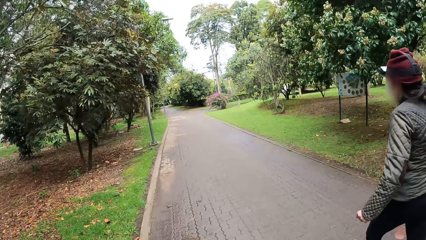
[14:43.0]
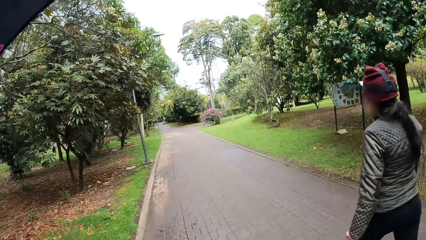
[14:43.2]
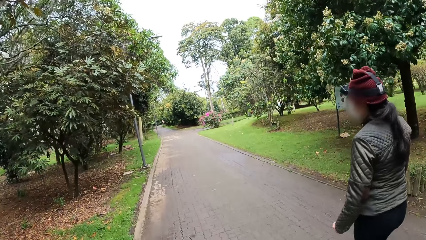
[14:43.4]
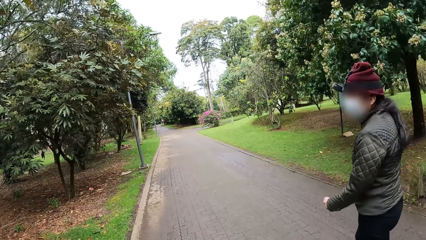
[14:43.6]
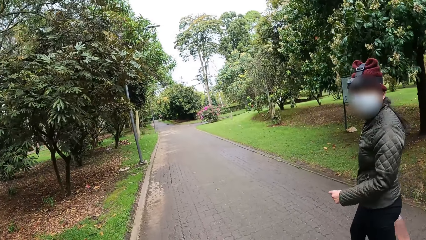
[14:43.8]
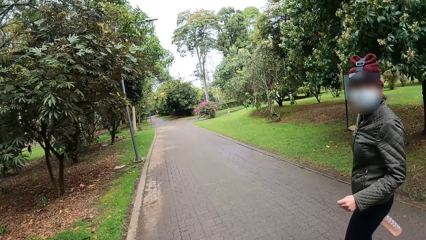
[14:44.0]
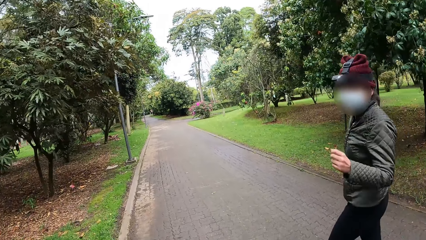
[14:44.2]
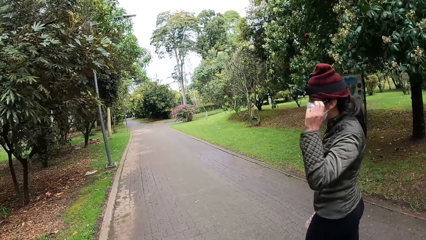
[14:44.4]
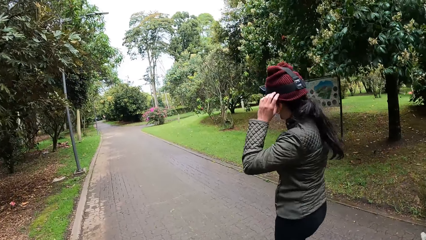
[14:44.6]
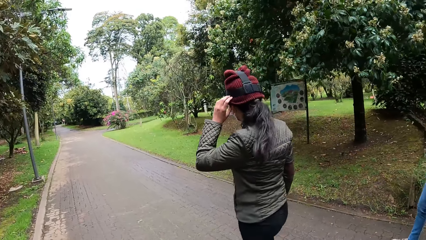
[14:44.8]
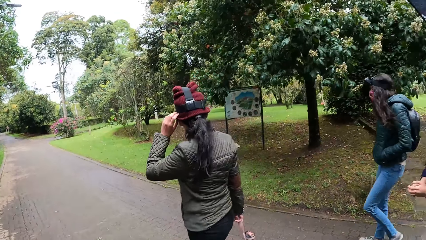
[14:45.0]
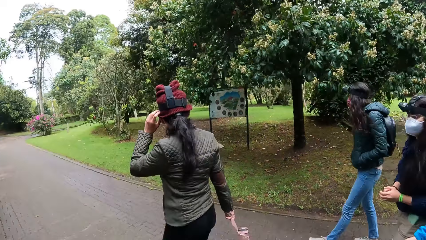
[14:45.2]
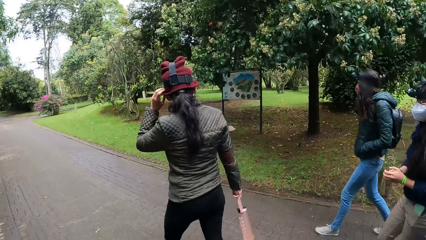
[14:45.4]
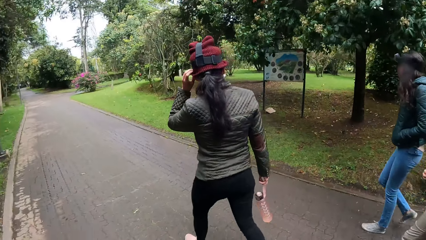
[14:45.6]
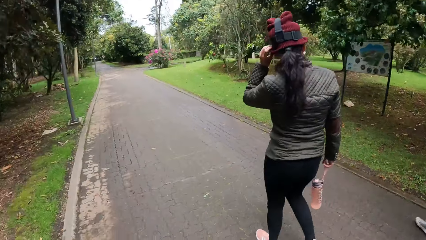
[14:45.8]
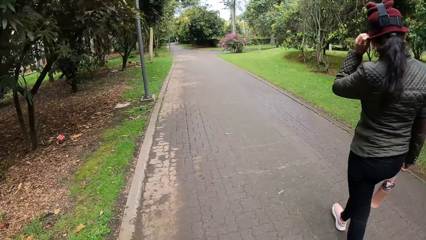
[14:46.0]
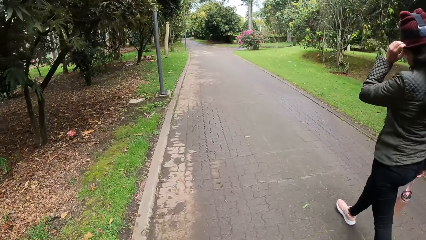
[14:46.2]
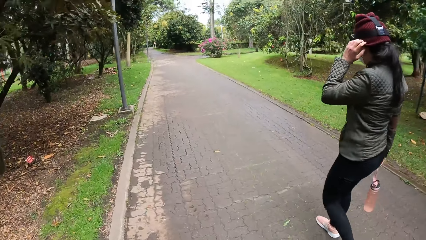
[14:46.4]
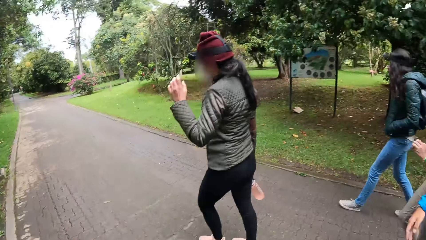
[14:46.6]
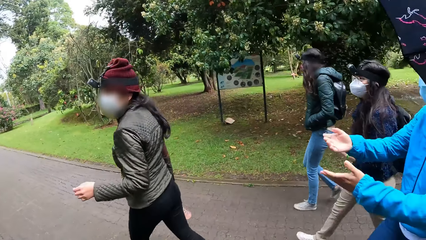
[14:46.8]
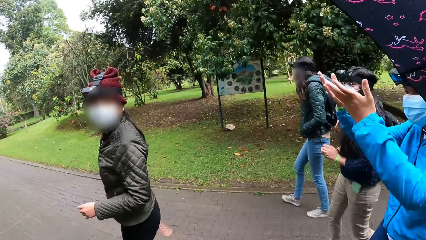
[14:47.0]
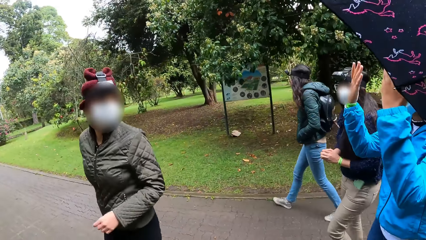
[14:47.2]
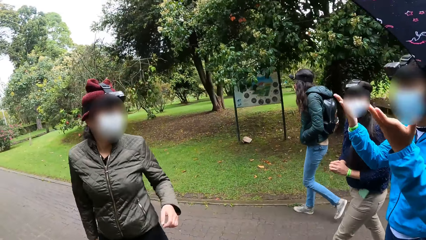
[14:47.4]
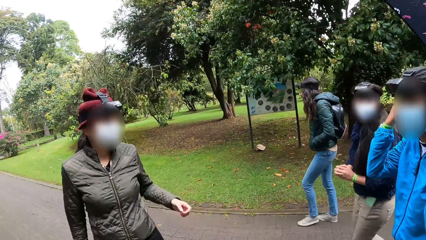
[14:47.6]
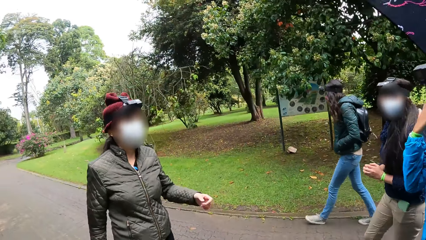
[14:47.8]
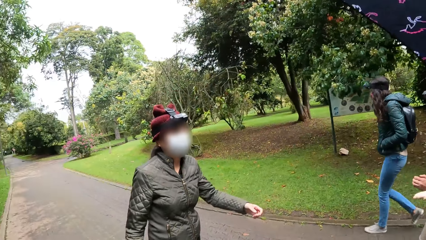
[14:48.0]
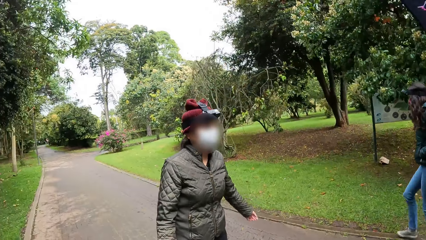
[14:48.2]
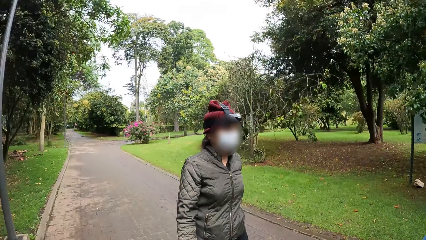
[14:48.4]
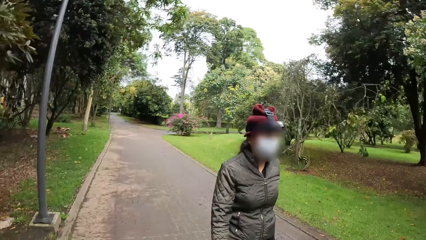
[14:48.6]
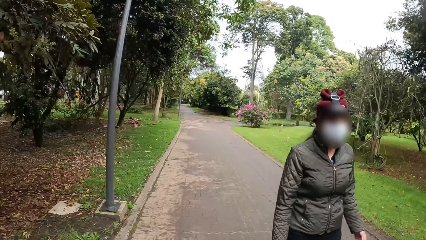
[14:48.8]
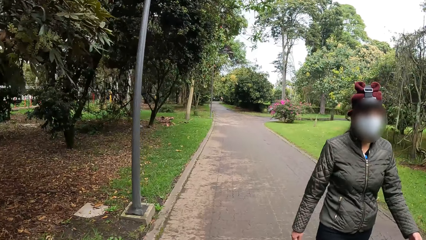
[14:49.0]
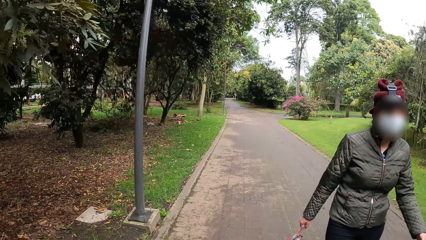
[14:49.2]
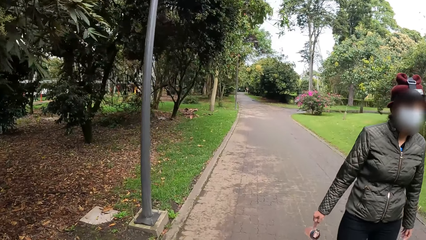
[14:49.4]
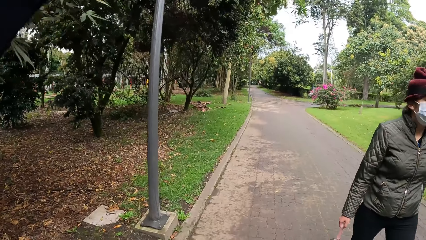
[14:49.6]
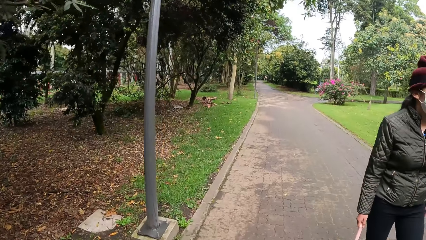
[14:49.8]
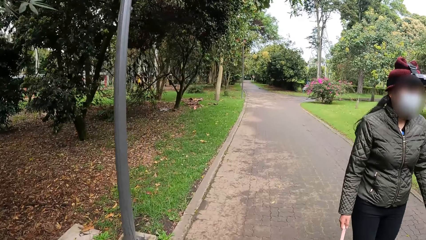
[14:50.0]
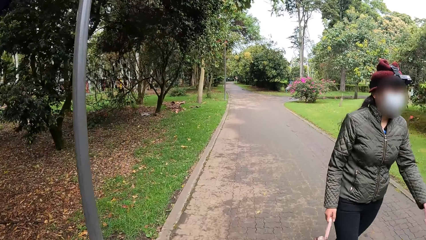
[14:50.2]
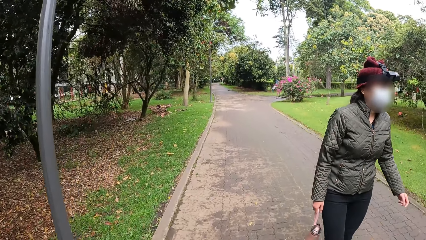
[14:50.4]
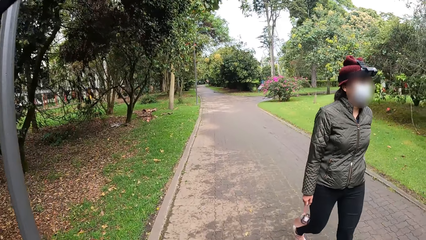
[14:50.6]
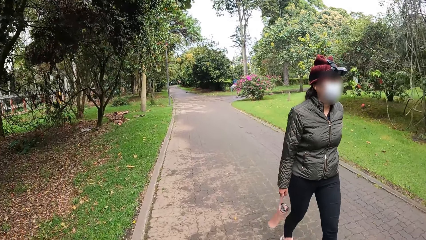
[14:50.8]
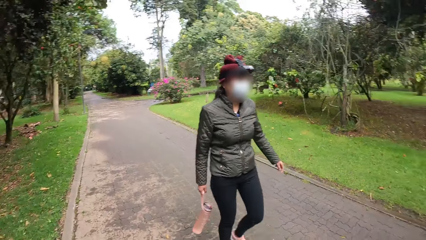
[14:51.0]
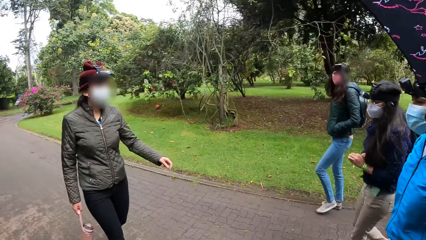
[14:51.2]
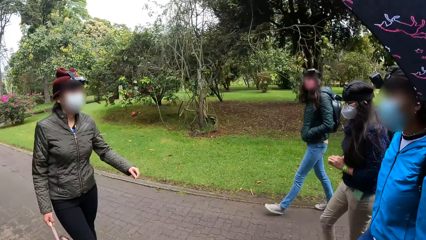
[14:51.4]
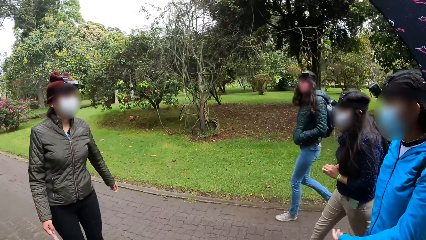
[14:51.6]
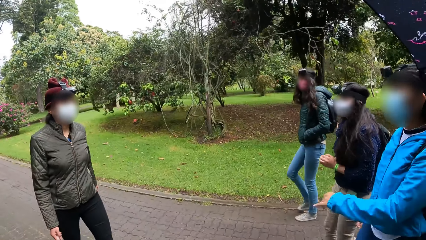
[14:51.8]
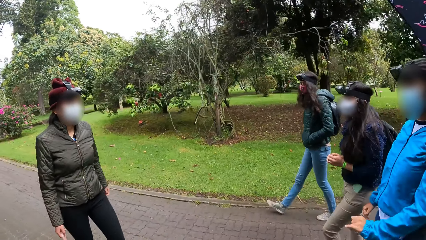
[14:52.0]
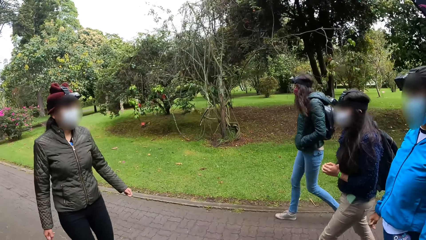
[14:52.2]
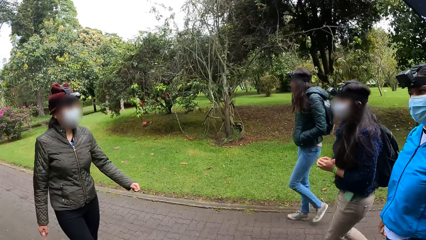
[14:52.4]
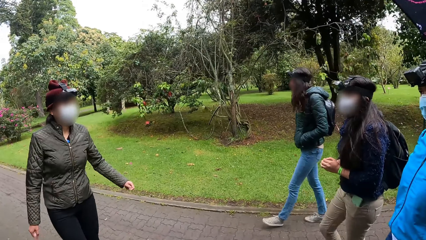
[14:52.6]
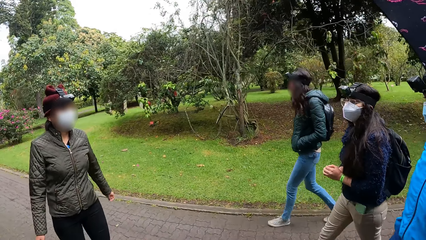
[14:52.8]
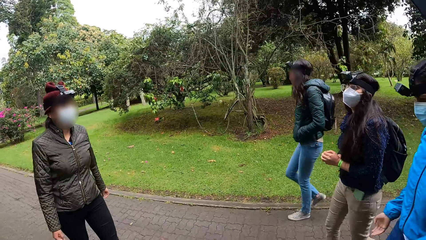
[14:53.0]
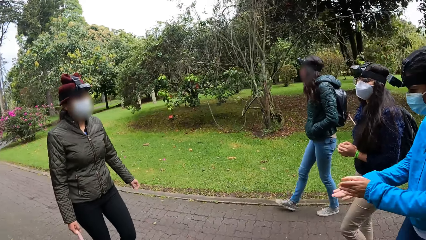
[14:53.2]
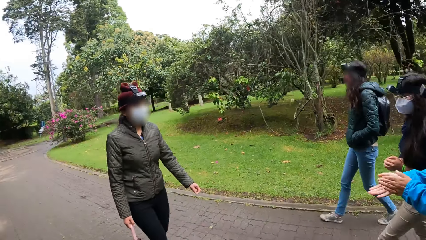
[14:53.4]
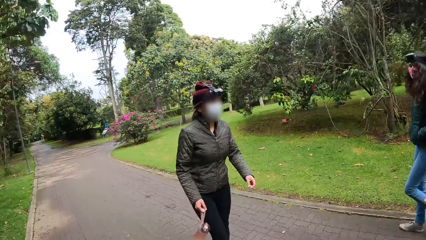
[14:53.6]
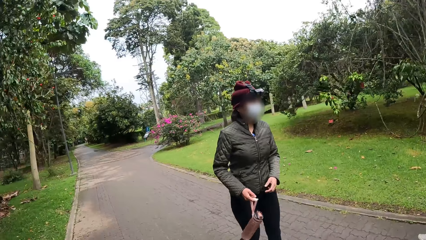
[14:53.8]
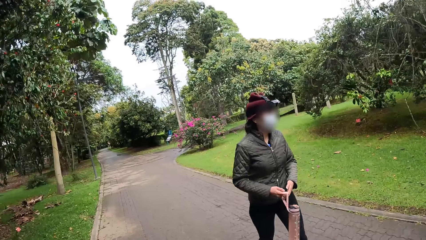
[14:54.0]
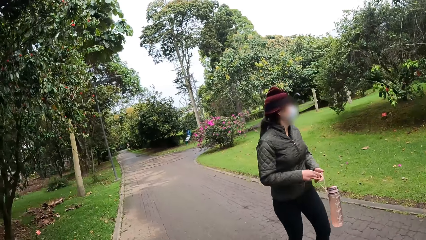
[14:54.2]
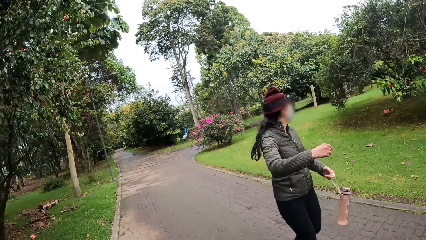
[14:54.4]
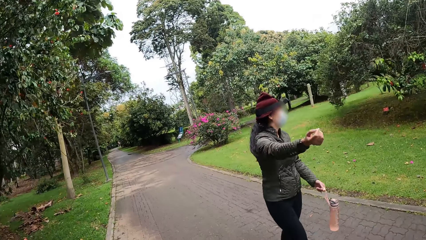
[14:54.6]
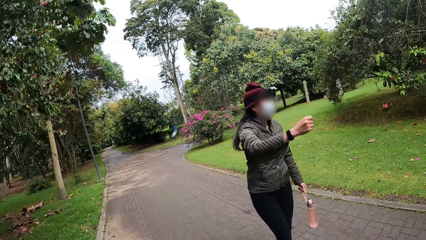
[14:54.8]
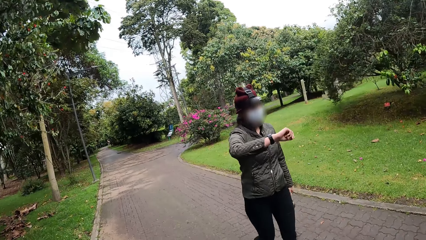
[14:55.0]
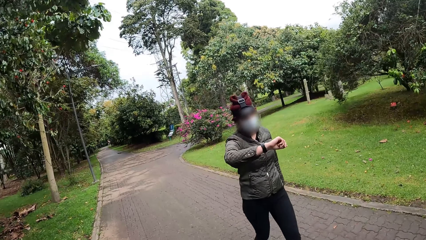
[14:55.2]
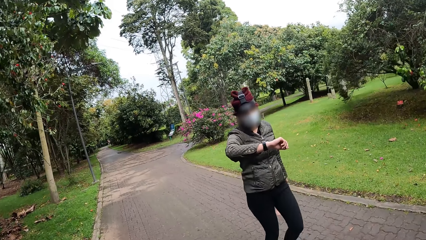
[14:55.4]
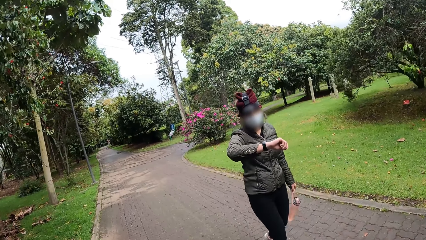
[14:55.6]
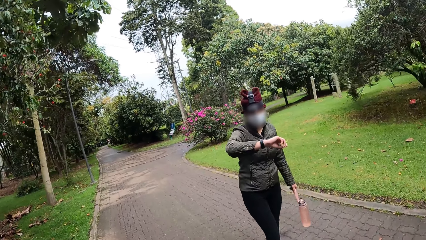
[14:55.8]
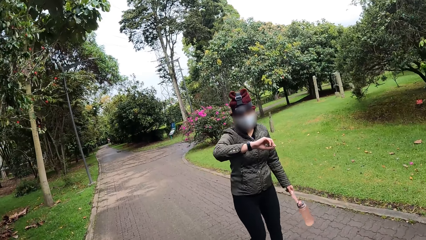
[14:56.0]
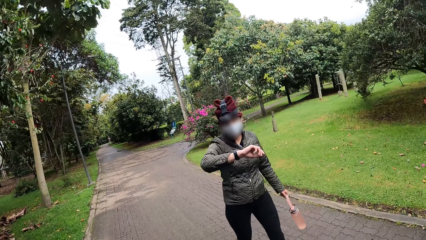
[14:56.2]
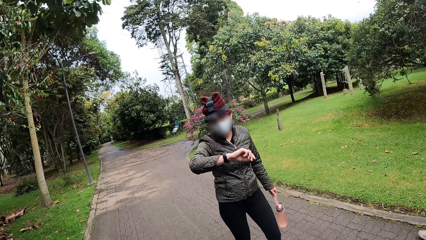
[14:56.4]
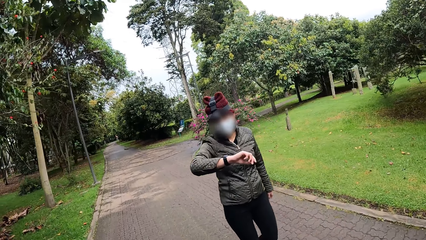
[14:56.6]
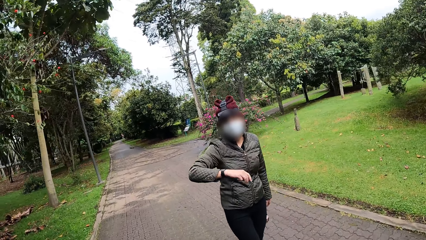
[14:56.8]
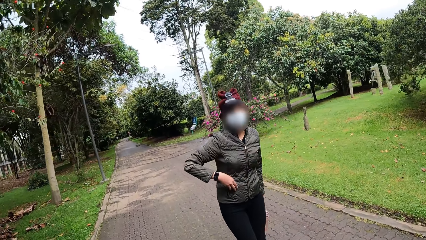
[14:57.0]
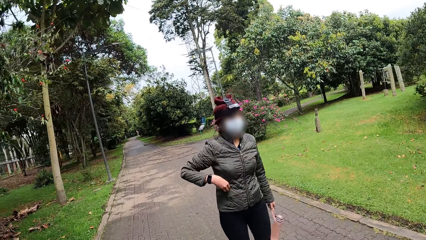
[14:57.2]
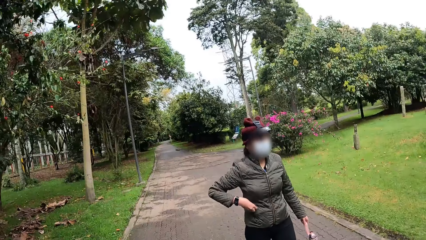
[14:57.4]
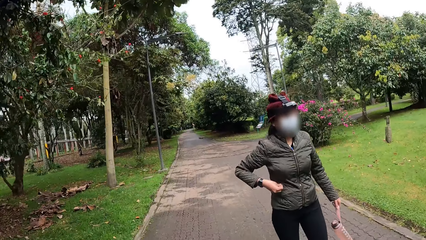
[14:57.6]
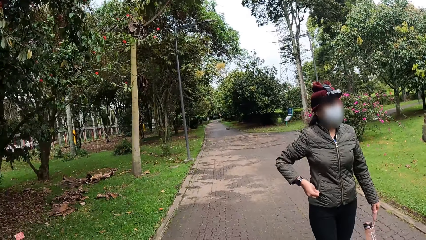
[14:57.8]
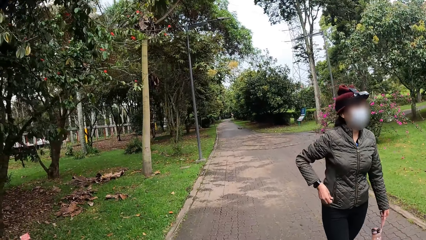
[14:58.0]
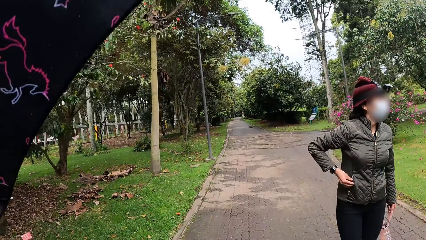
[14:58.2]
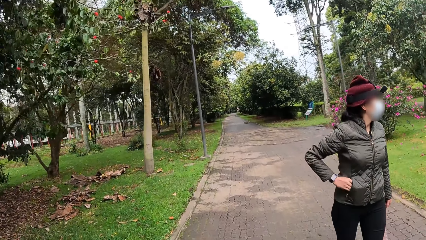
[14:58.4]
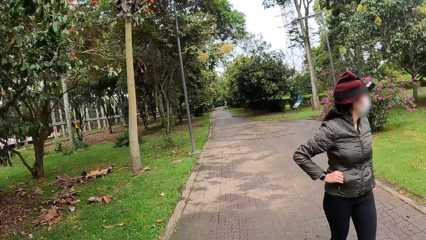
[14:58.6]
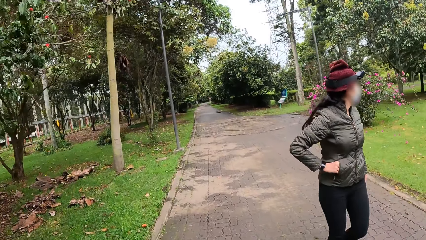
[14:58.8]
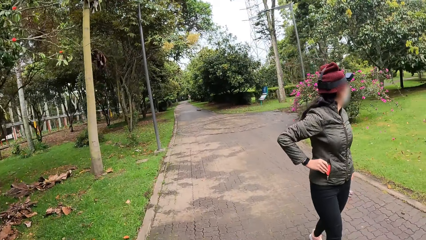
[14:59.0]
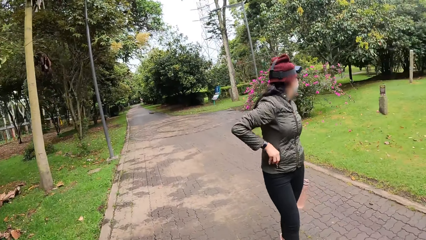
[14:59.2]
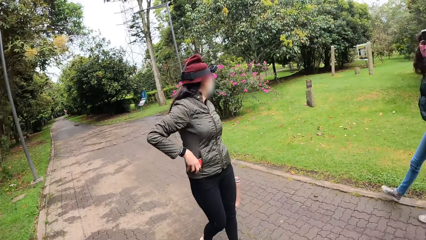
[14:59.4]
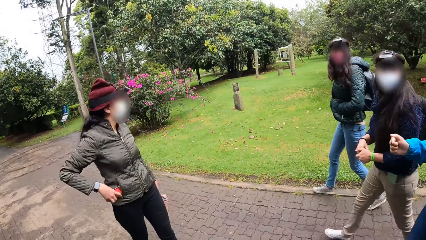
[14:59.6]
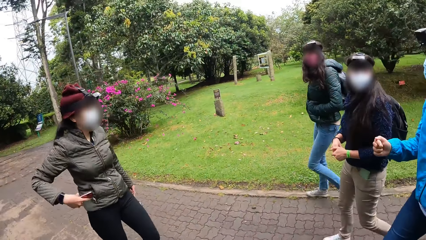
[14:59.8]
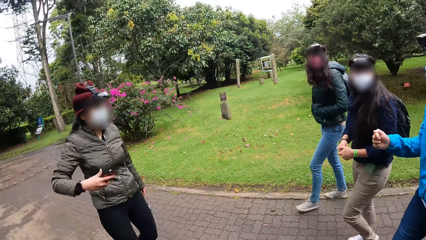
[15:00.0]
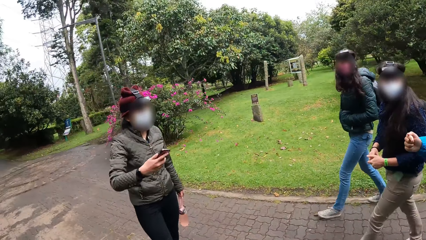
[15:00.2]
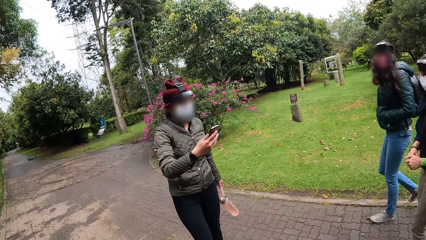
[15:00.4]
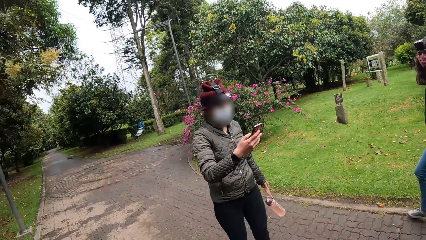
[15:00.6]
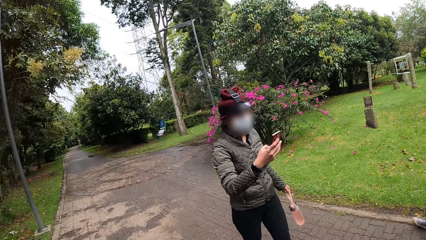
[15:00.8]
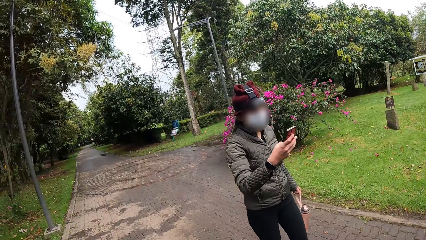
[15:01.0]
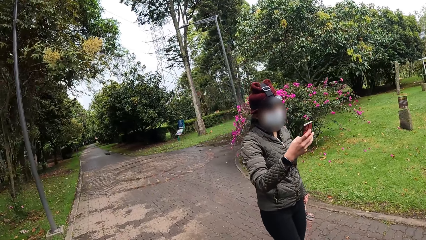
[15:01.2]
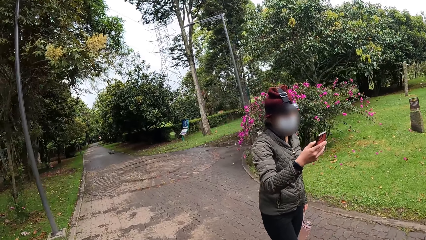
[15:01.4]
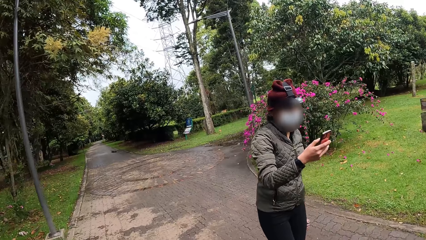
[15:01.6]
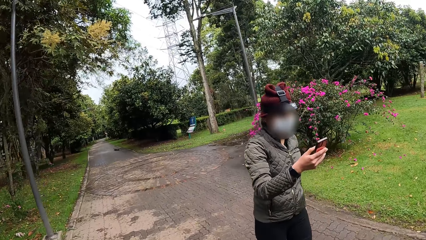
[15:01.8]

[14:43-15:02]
The woman adjusts a camera on her head with her left hand. The woman passes the bottle from her right hand to her left hand. The woman unzips a pocket of a jacket on her body with her right hand, removes a phone from the pocket of the jacket with her right hand and operates the phone with her right hand.
